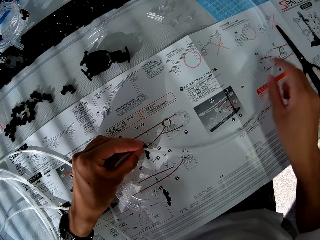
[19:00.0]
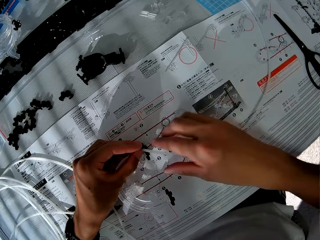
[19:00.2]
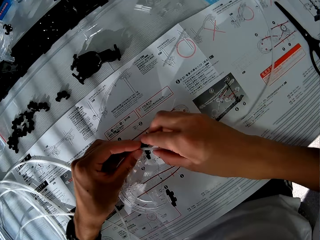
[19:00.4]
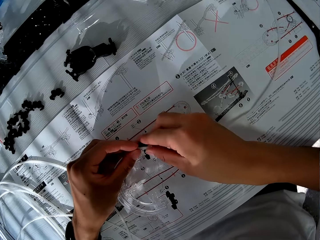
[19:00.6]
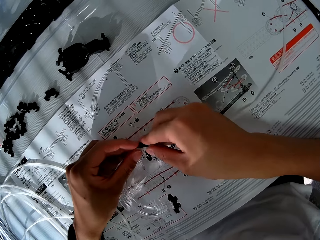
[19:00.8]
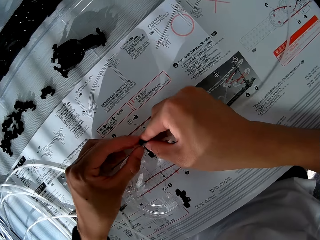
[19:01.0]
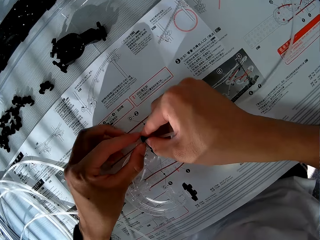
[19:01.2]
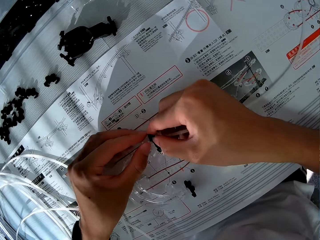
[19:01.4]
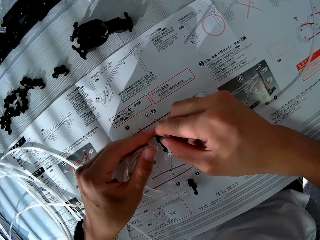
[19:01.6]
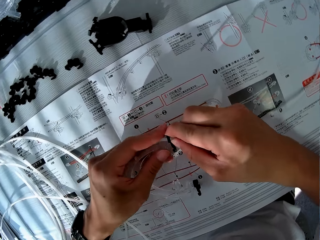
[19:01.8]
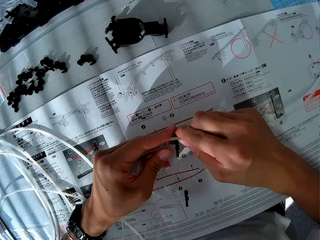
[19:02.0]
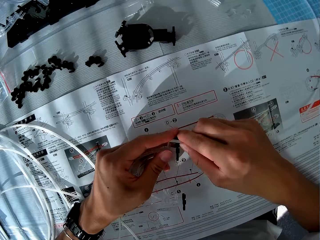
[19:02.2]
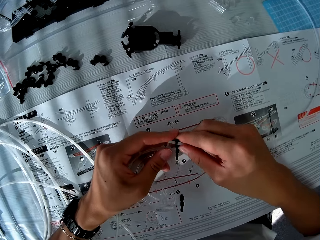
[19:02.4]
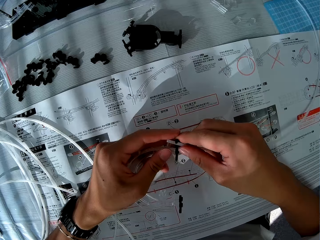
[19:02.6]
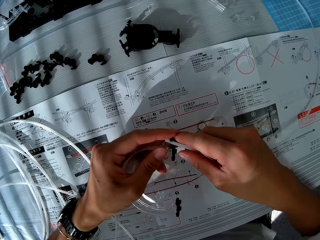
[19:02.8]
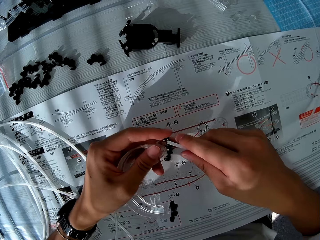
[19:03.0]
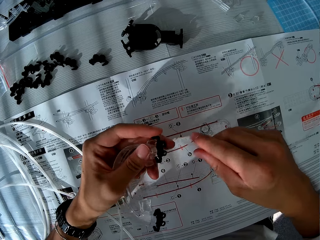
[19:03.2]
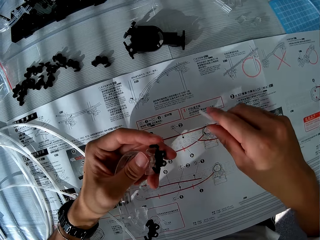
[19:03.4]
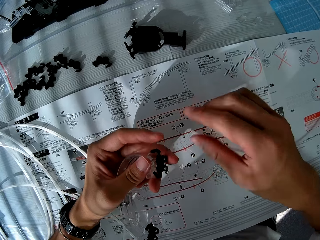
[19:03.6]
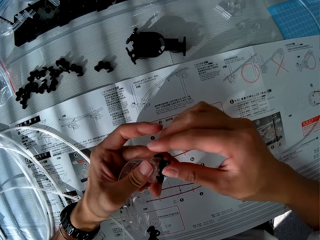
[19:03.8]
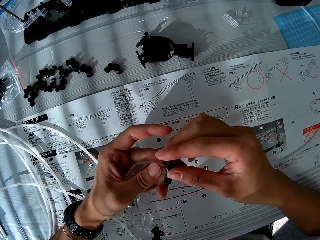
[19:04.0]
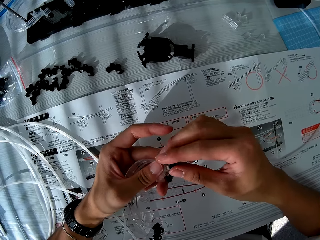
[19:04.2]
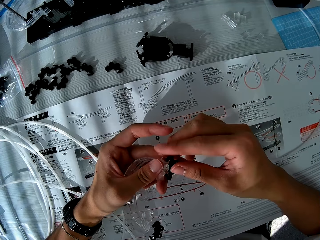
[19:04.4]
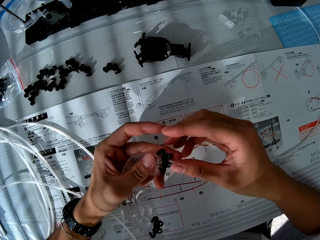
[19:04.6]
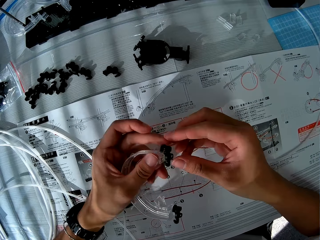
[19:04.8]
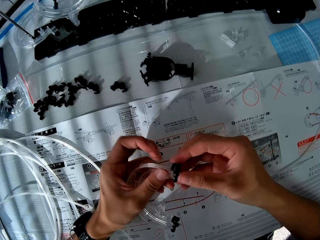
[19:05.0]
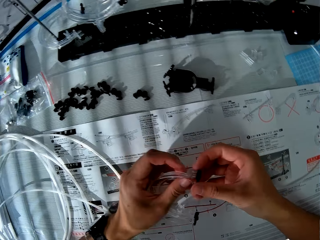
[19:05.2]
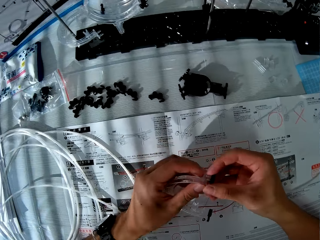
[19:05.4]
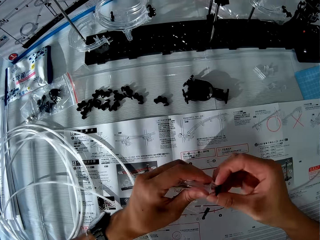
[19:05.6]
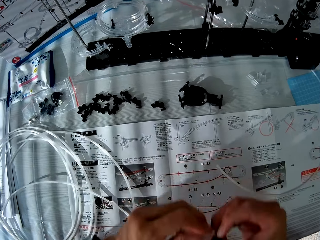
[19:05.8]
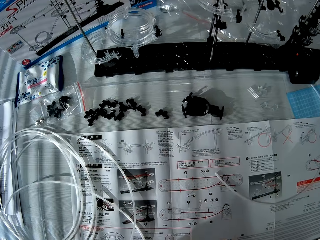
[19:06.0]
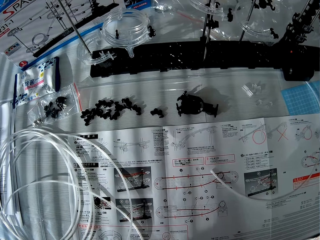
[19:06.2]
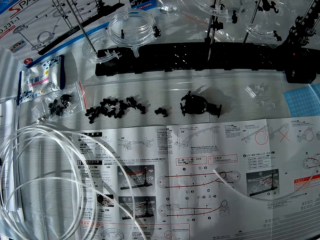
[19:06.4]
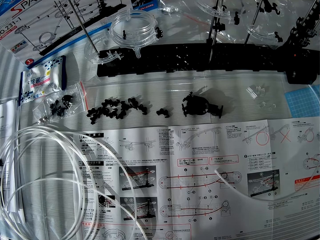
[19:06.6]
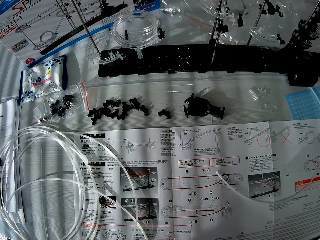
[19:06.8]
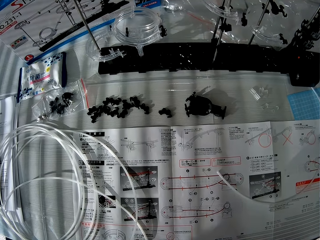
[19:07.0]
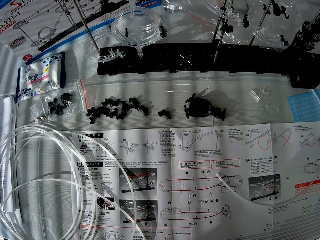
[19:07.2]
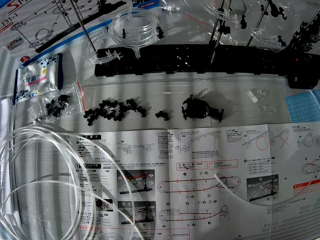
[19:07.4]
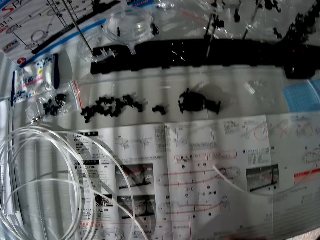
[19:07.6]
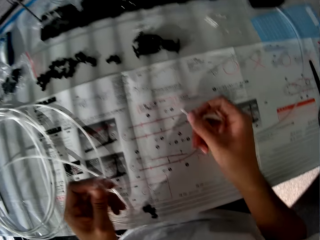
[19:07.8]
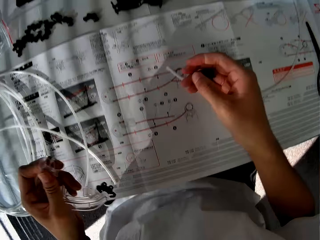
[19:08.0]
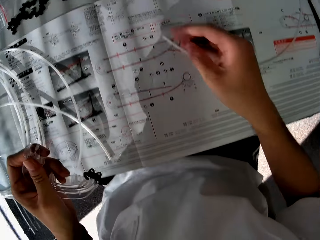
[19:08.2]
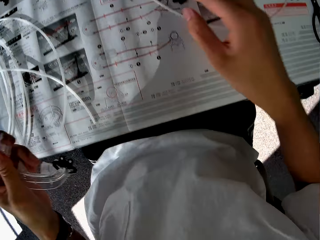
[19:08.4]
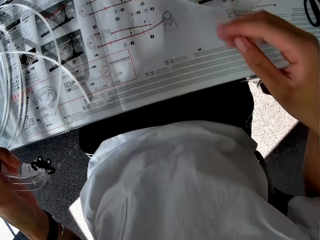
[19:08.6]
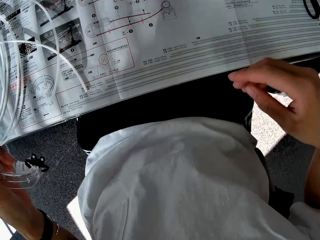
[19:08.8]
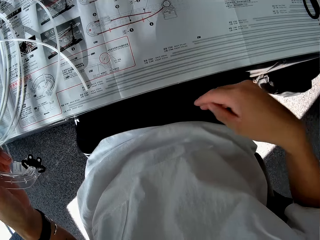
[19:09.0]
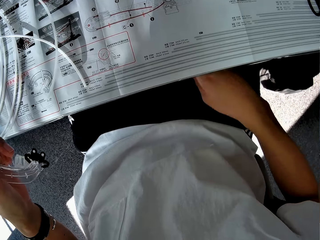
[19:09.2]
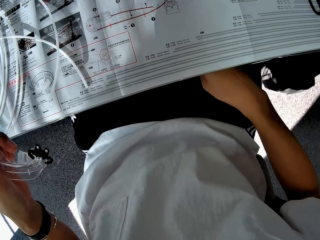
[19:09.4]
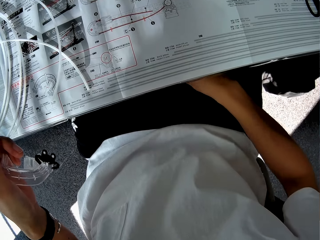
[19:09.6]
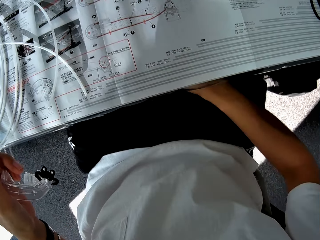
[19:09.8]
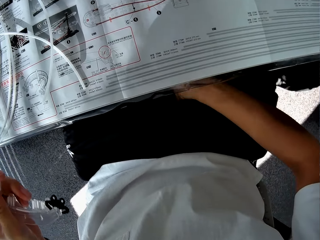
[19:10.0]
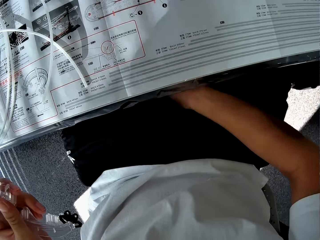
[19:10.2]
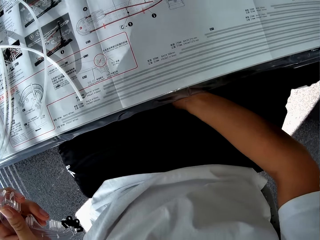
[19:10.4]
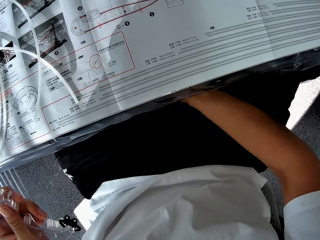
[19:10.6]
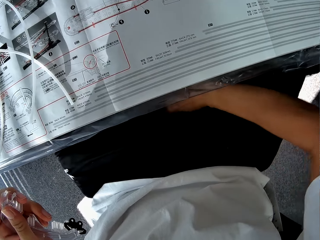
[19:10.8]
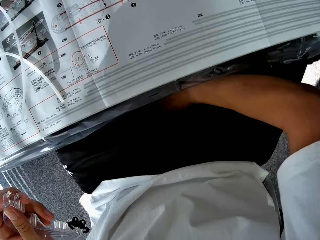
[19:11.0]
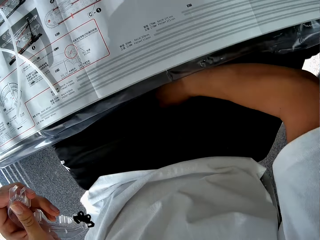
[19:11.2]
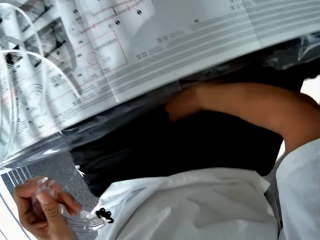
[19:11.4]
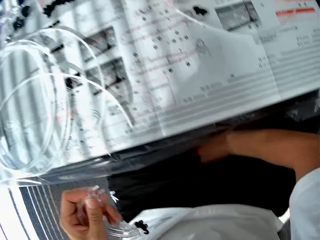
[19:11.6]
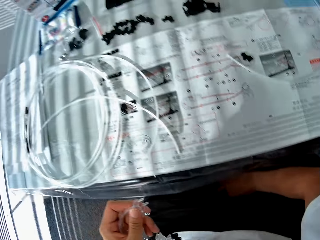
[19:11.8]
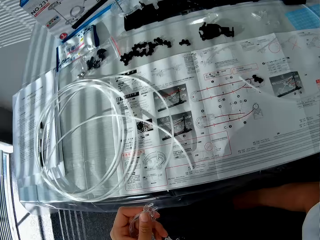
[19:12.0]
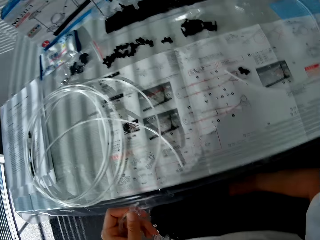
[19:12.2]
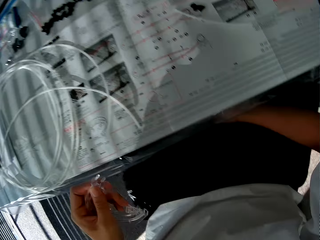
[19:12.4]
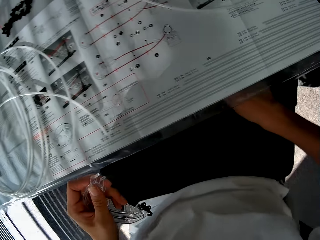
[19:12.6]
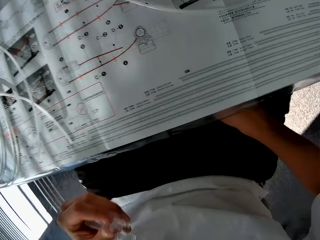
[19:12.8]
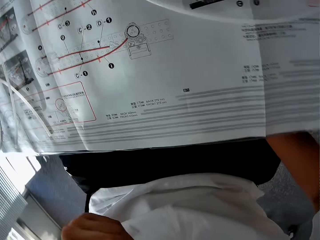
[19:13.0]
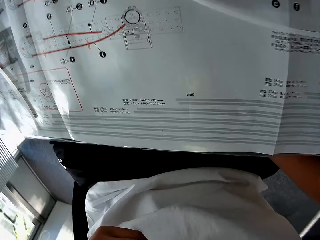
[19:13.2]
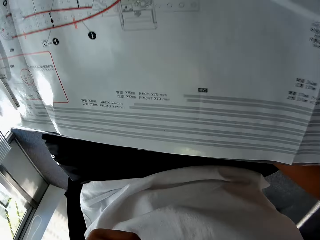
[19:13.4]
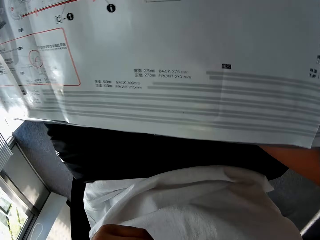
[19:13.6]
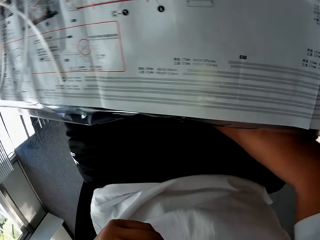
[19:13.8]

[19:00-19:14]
The camera wearer removes the standard rail. They separate the toy component. They look at the manual. They hold corner part A. They drop a piece of the toy component on the table. They look for something. They take a piece of the toy component on the chair.

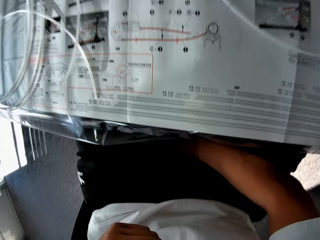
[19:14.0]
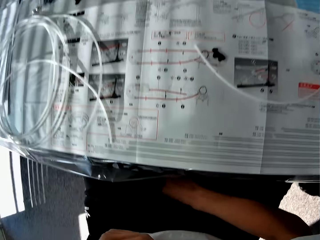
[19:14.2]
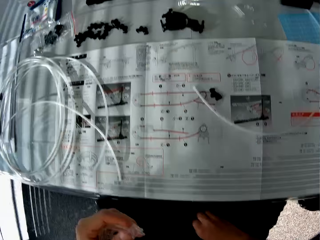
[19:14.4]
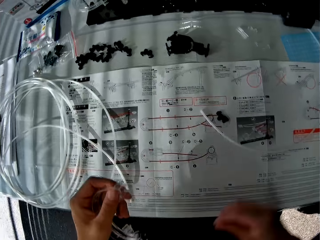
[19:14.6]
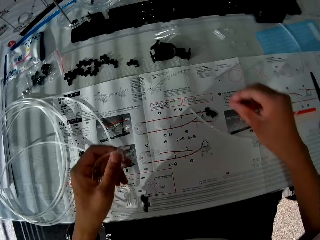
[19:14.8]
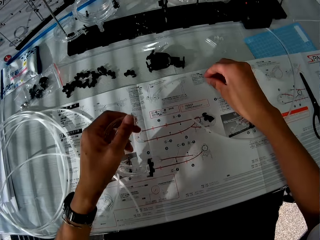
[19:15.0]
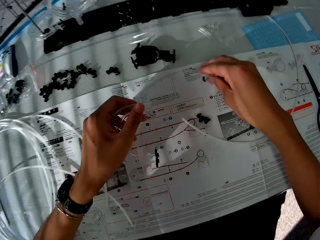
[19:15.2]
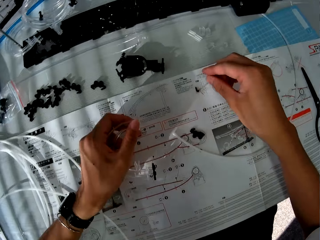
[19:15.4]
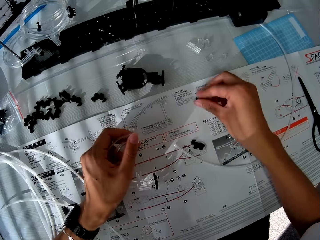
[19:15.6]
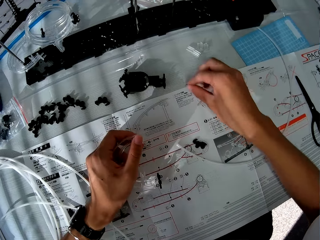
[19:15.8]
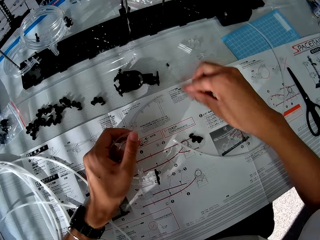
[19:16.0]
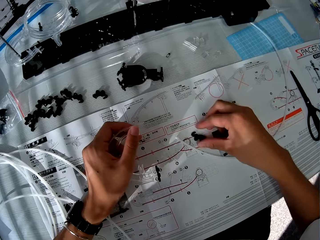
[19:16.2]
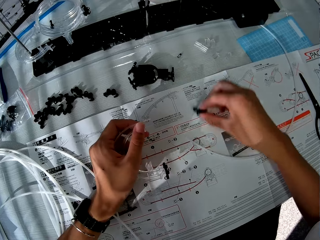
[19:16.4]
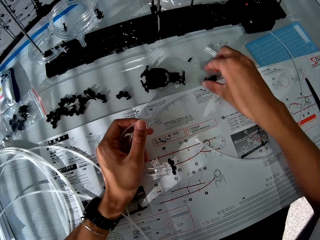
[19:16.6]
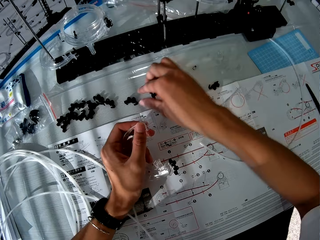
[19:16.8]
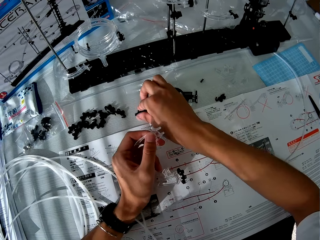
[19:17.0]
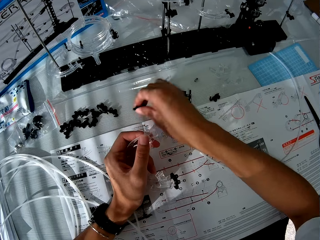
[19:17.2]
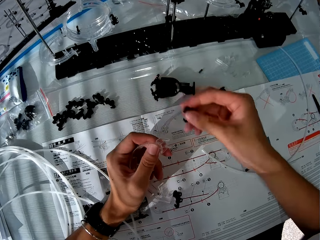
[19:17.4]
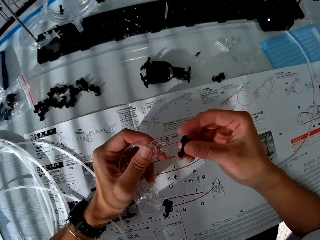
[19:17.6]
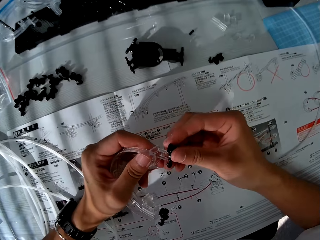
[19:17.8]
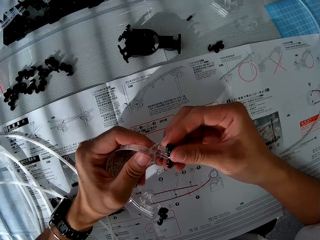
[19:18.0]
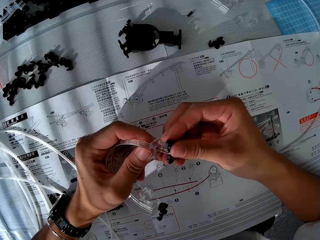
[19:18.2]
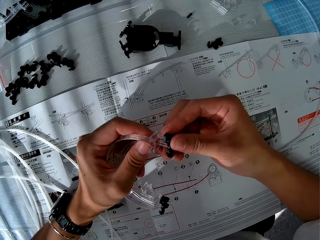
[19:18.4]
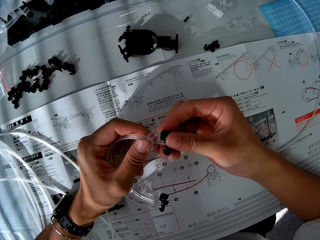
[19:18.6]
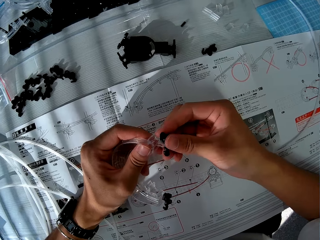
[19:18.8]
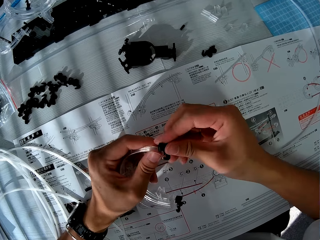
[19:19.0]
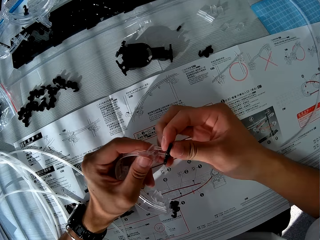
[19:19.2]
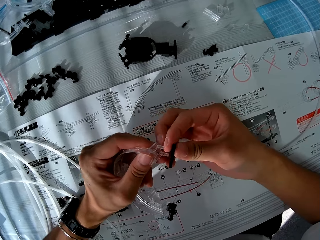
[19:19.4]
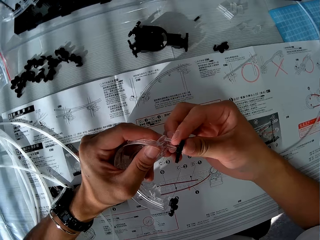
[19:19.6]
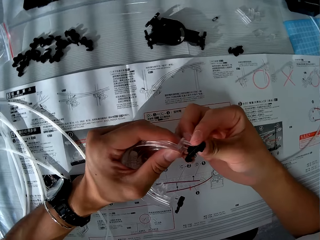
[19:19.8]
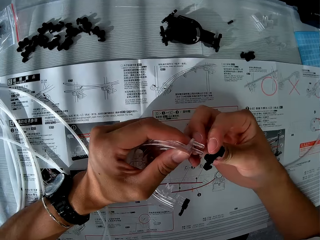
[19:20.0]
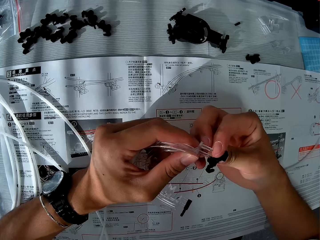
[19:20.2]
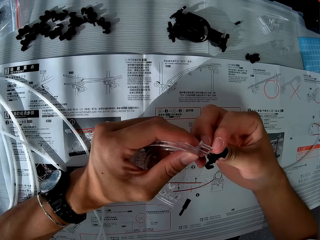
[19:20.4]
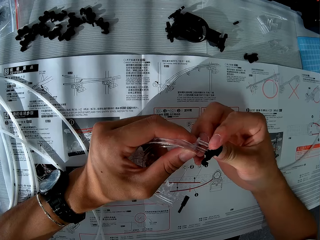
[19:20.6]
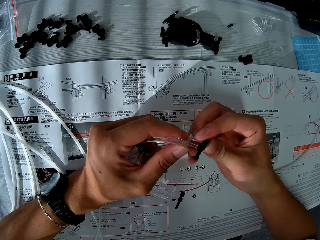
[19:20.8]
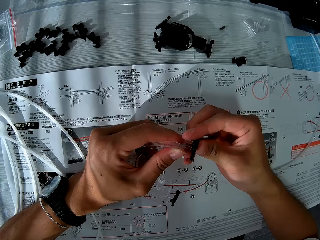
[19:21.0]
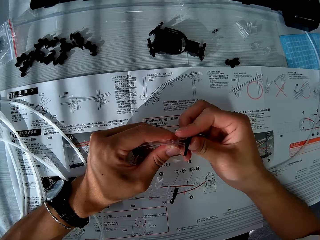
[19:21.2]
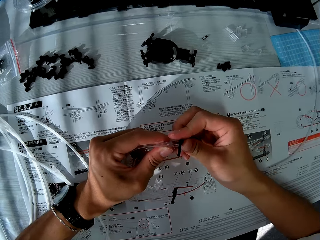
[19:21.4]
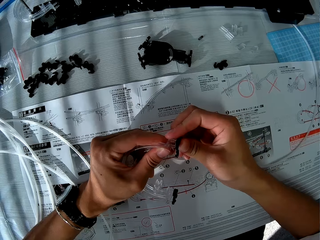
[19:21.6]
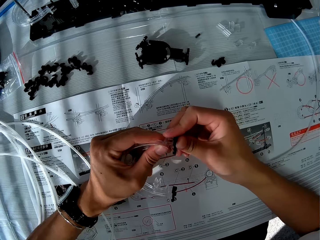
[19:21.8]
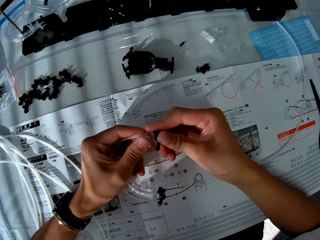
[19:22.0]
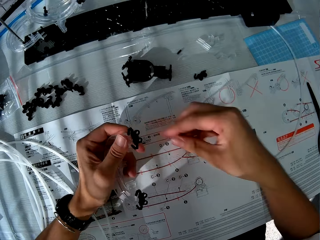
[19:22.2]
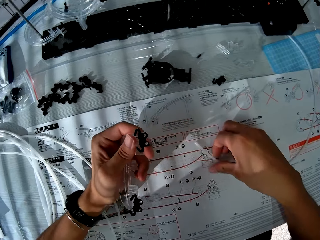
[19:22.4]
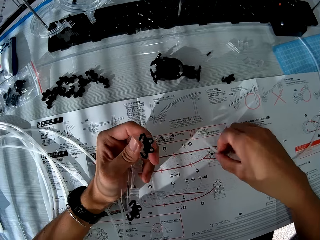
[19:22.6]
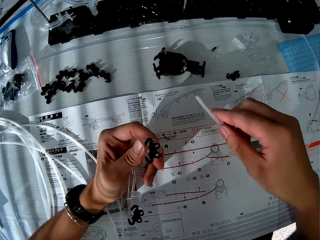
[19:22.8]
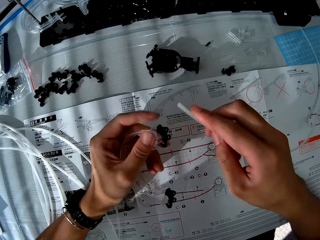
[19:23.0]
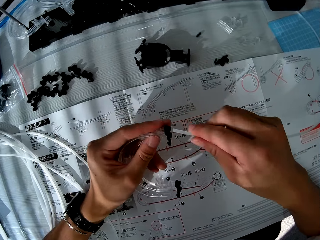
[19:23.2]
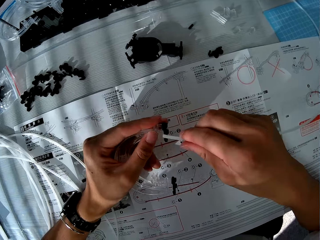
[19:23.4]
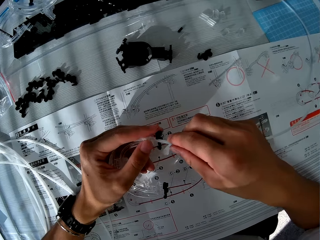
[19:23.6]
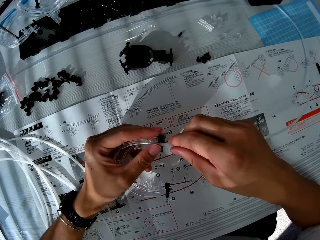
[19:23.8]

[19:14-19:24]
The camera wearer drops a piece of the toy component on the table. They pick up an arm. They fix the arm. They take the cable. They pick up the standard rail. They attach the cable to the toy component.
